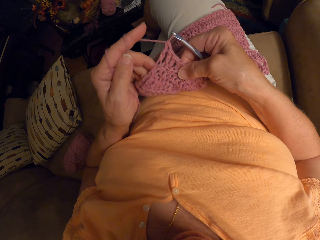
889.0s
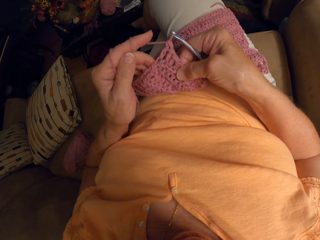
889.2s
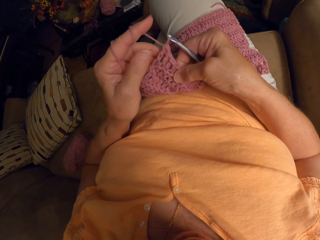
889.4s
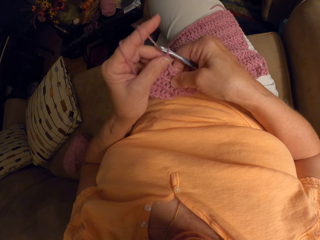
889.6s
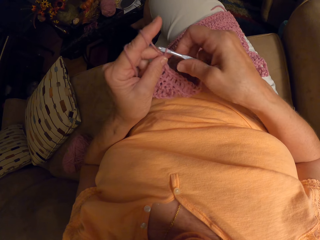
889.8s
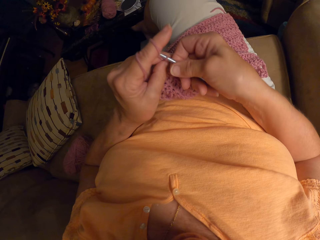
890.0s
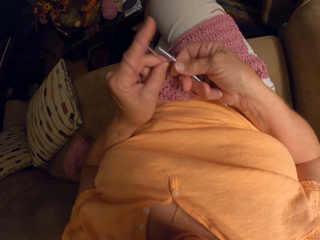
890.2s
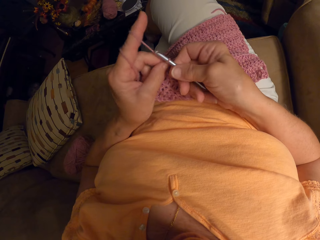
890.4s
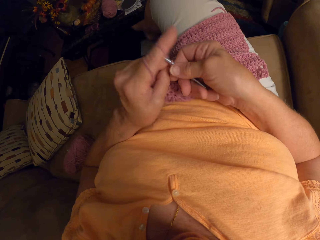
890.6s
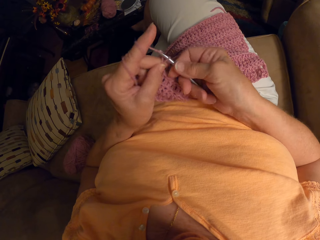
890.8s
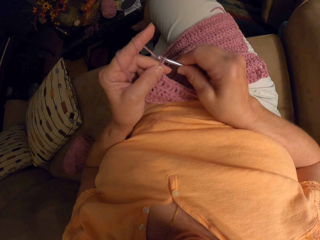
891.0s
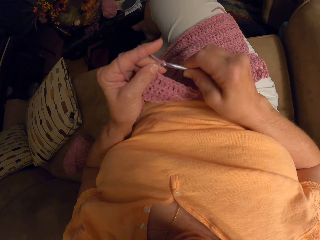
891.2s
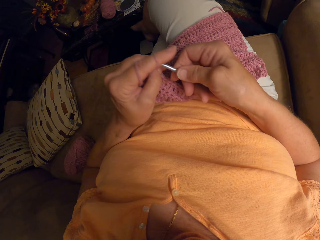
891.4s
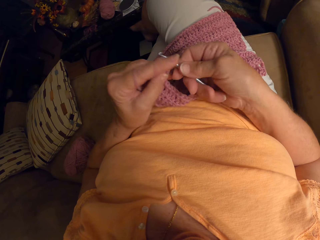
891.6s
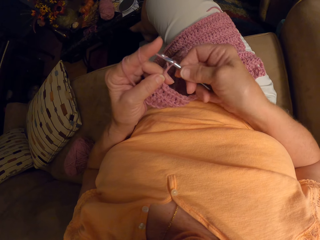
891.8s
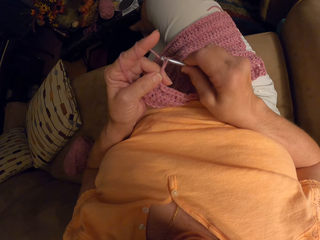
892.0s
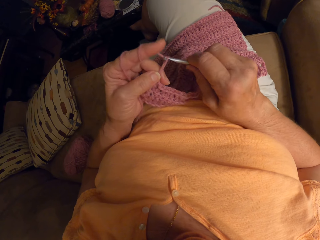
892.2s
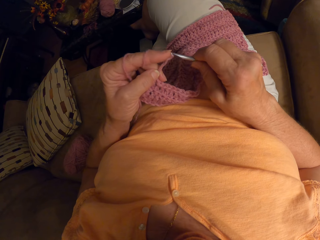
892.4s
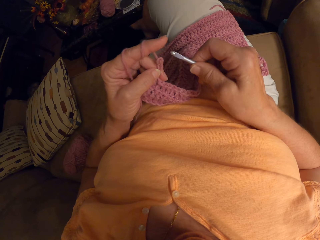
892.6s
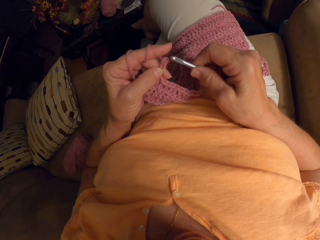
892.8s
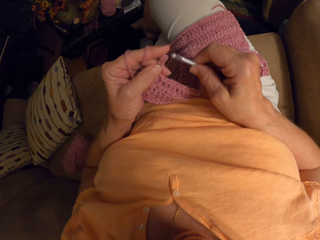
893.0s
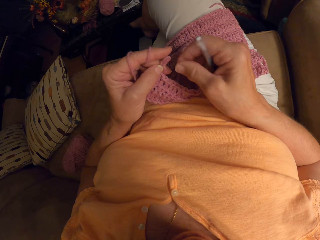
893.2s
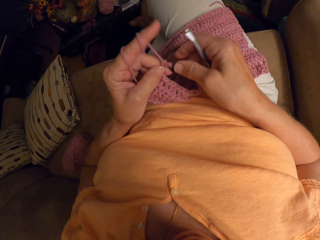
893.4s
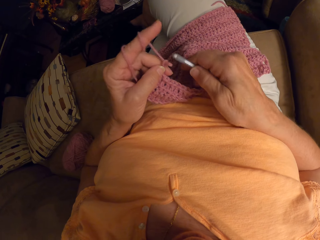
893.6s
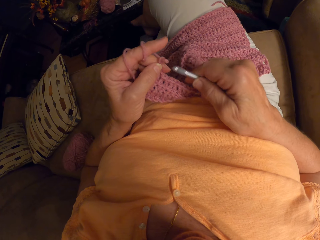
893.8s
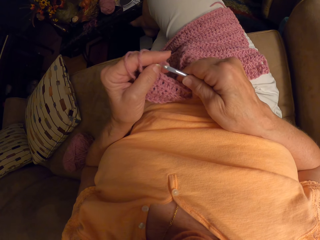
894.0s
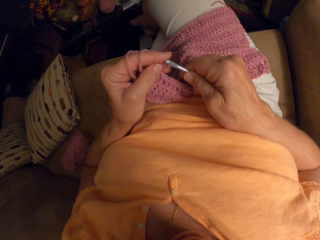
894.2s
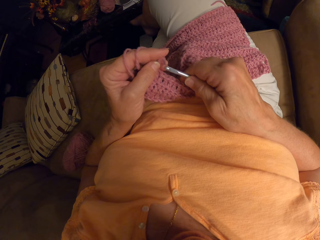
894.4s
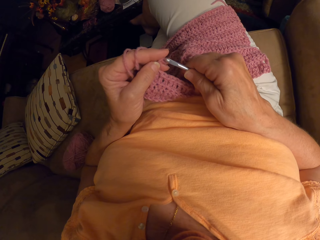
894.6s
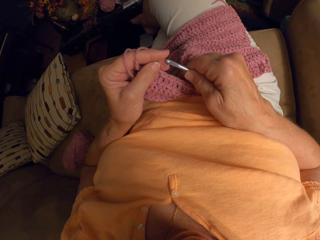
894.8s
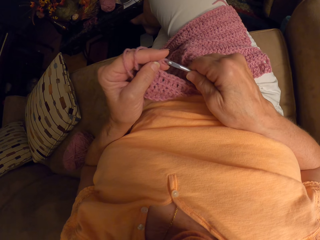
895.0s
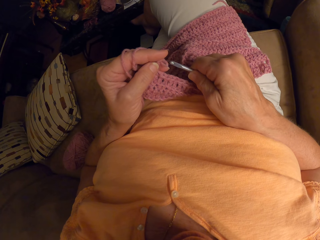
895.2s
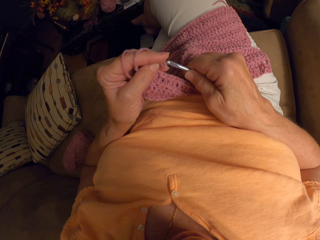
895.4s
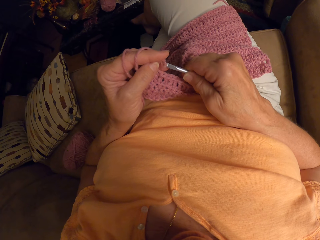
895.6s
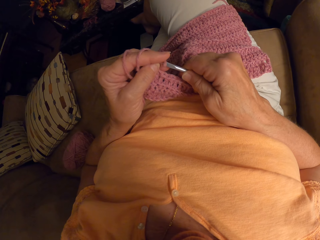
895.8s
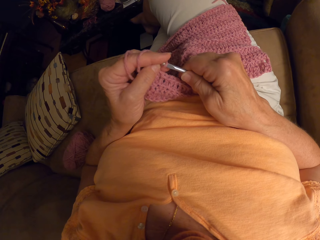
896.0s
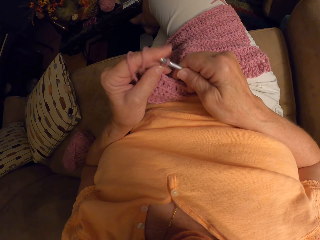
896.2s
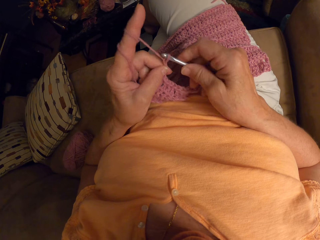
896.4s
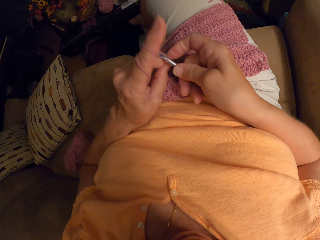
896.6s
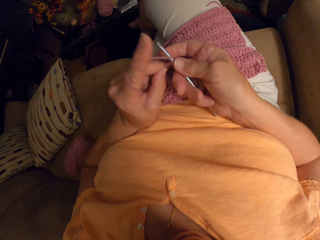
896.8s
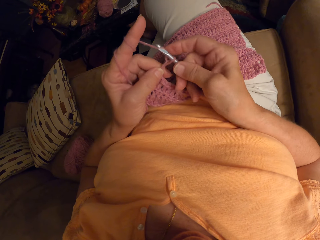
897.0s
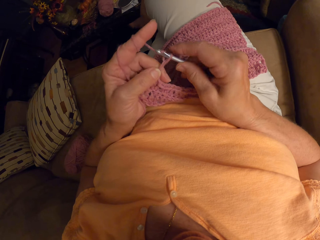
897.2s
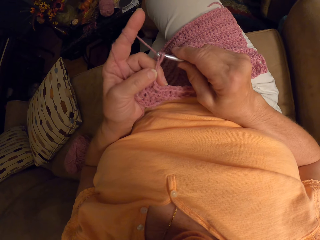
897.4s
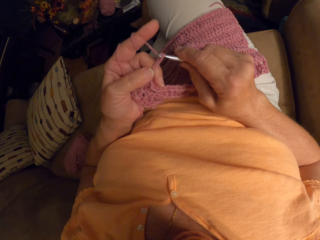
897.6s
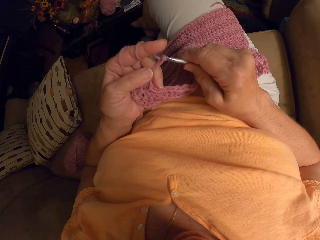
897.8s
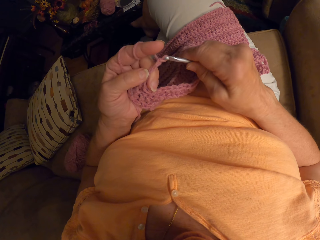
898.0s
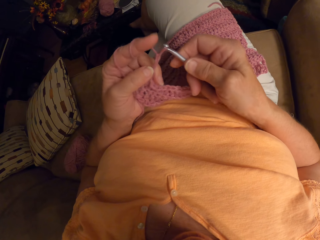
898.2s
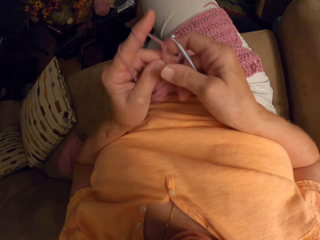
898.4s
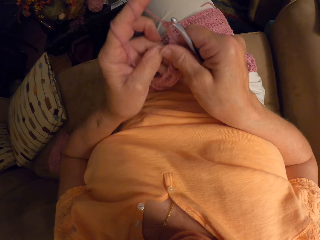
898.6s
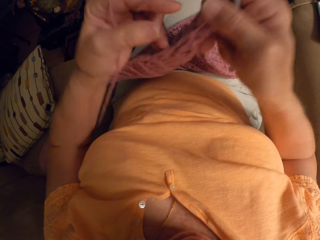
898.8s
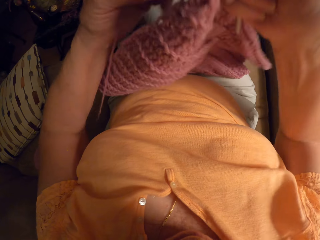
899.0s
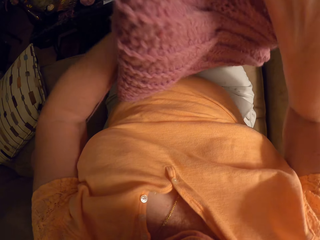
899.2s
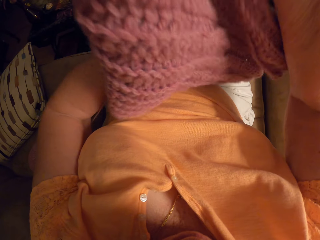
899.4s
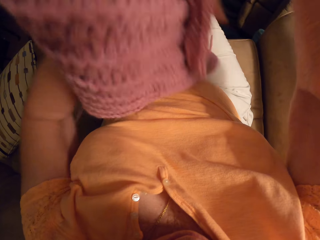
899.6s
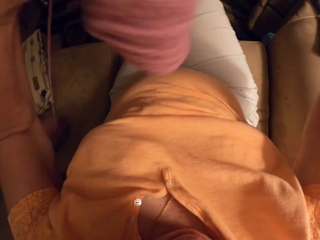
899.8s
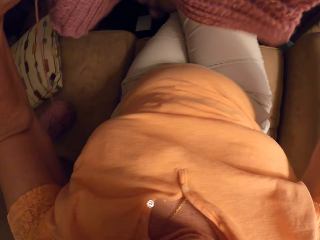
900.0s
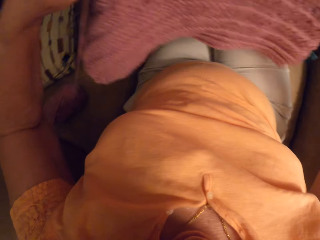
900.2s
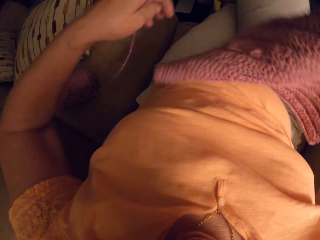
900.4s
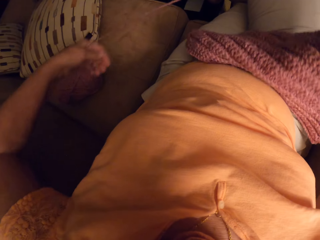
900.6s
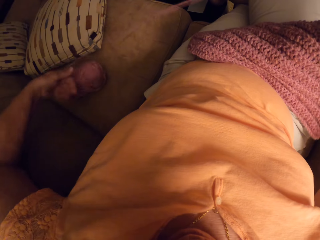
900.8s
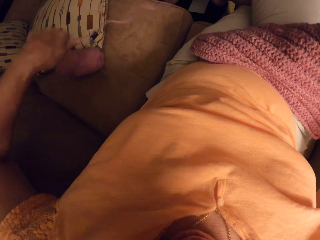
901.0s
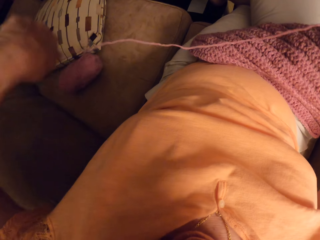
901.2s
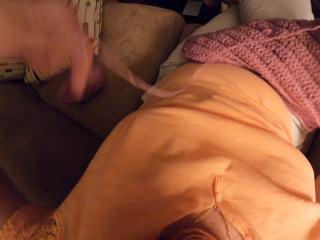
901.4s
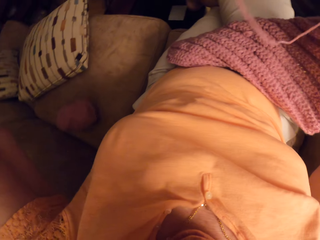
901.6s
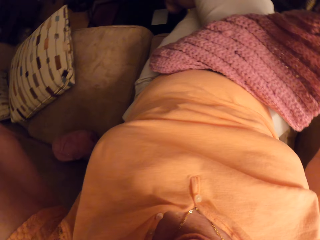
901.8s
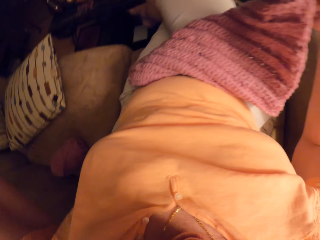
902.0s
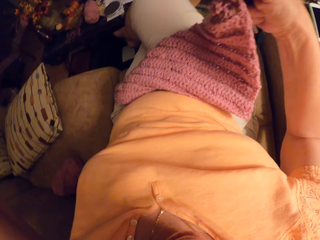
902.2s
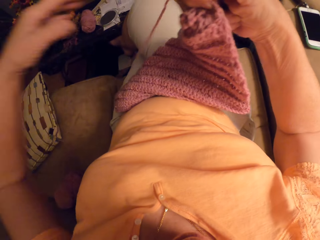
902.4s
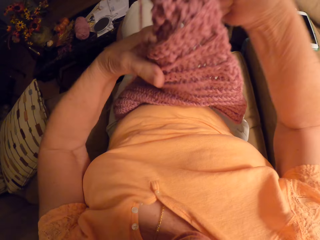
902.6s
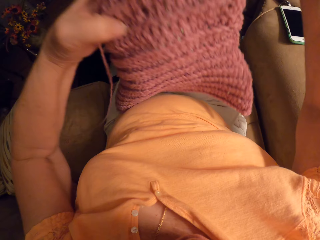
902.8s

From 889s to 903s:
The camera wearer stares at the garment. They crochet the garment. They hook the thread with the crochet hook. They crochet the garment. They turn the garment. They adjust the crochet with both hands. They pull the thread.

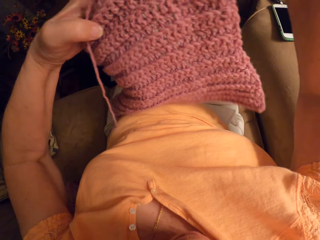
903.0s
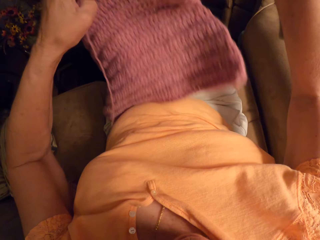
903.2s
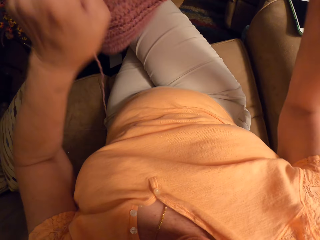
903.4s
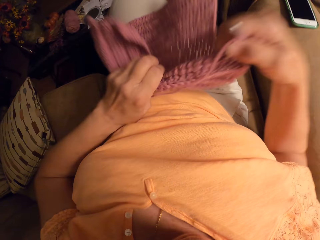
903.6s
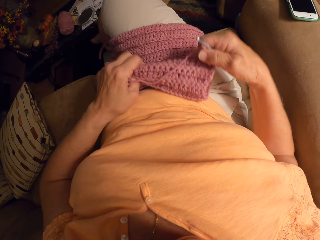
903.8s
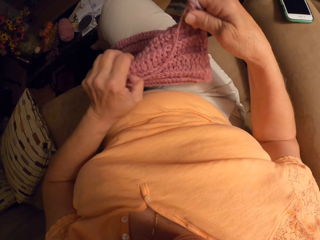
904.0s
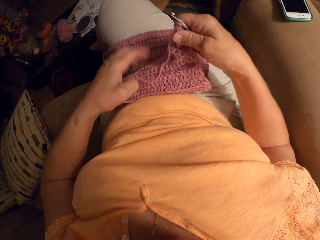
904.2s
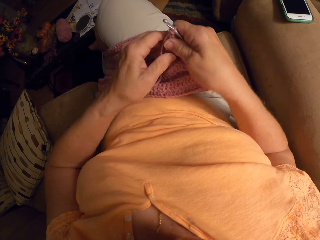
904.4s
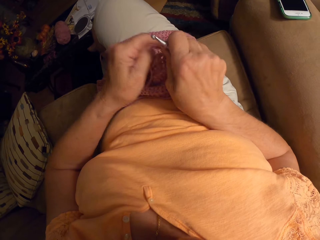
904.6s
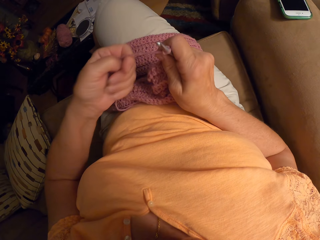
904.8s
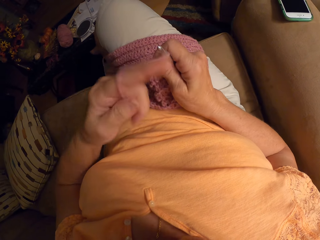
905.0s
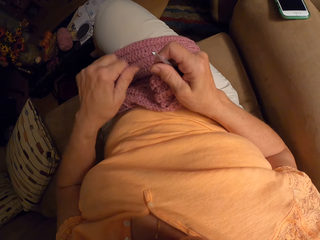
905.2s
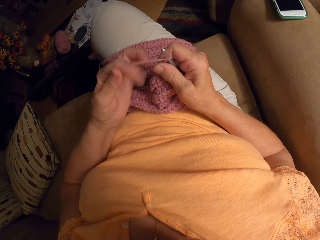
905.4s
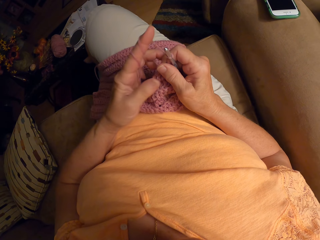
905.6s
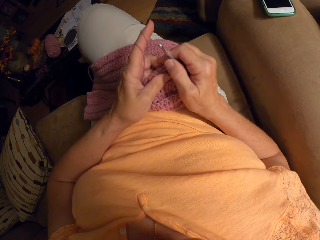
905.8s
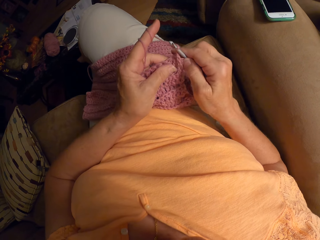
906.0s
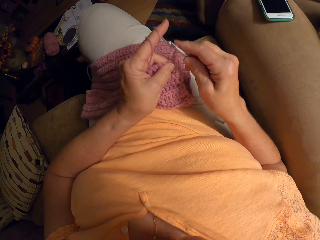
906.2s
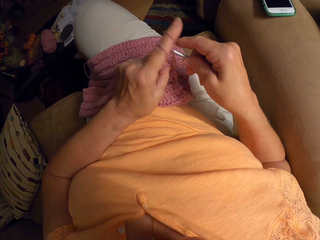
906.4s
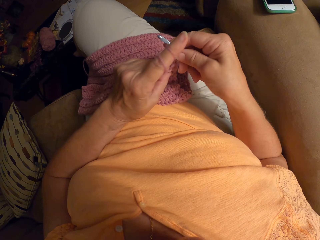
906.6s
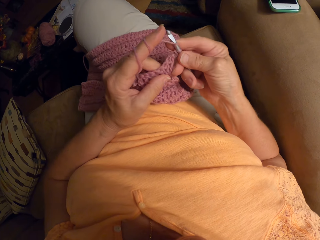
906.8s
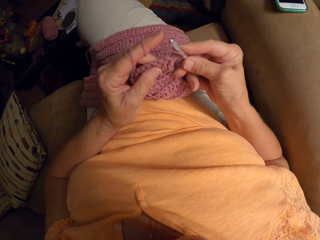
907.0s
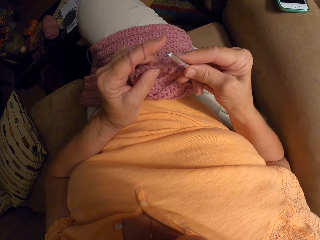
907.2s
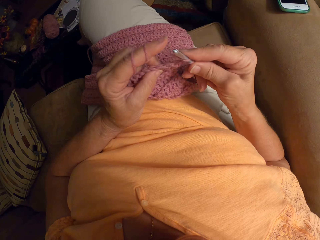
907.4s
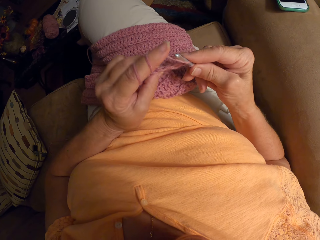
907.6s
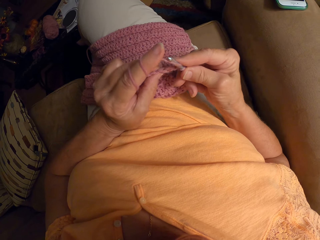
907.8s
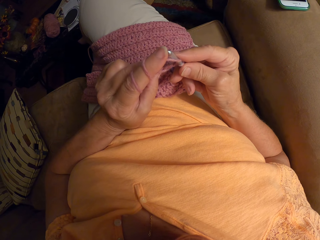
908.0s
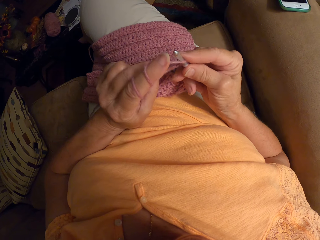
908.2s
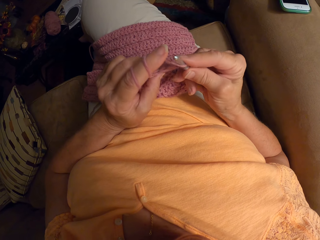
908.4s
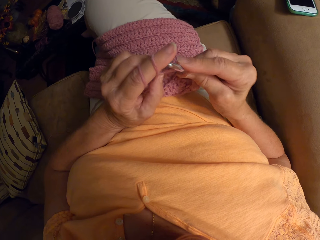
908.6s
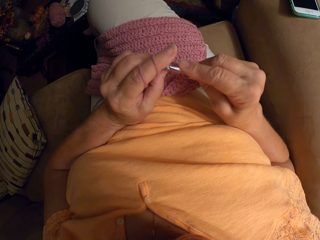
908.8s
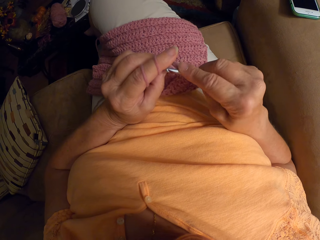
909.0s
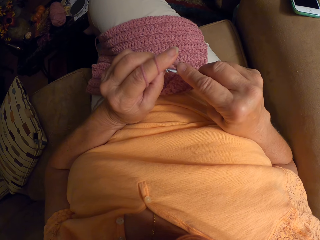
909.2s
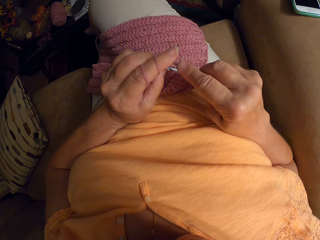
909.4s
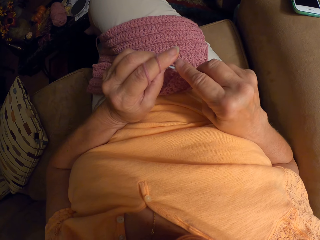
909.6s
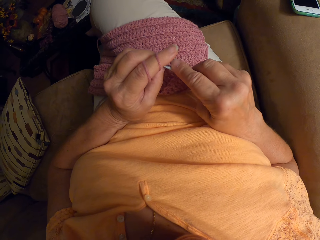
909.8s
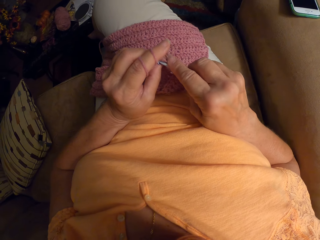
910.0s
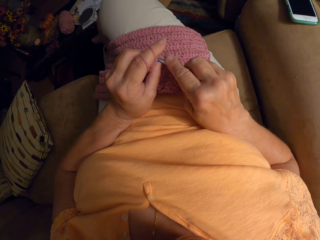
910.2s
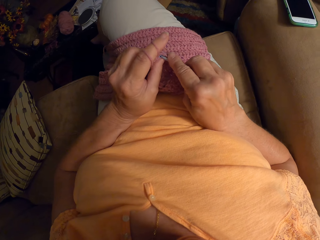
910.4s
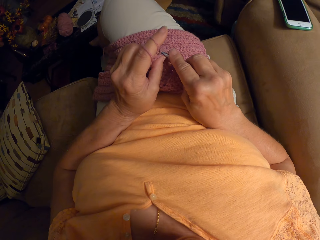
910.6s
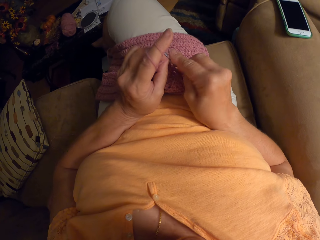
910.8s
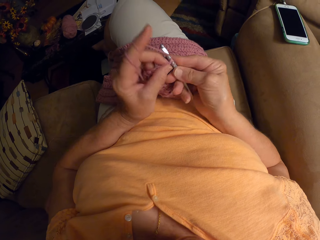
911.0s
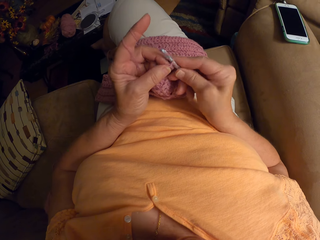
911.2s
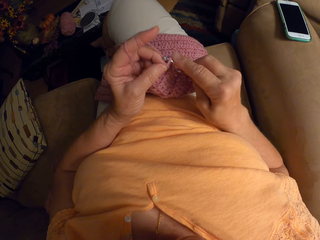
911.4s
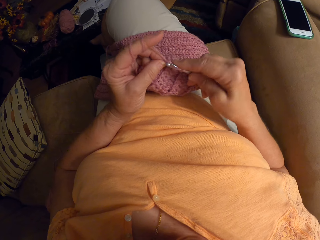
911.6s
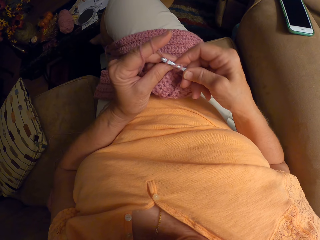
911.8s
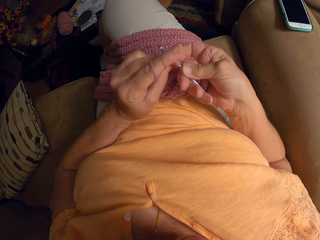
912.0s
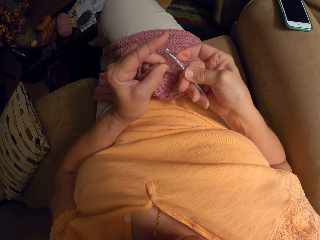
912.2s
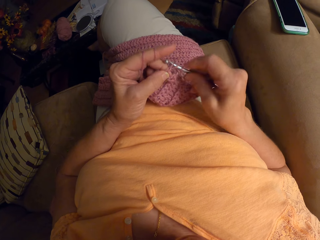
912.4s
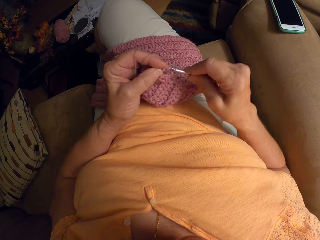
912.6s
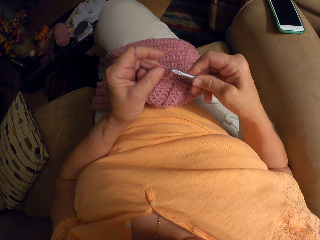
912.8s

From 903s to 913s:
The camera wearer lifts the garment. They place the garment on the thighs. They adjust the thread. They crochet the yarn with a crochet hook.
